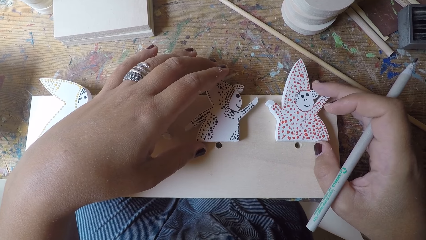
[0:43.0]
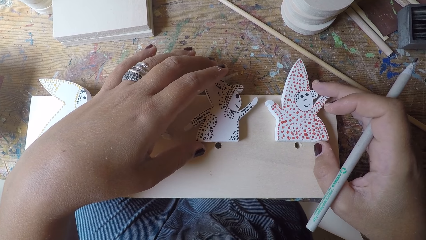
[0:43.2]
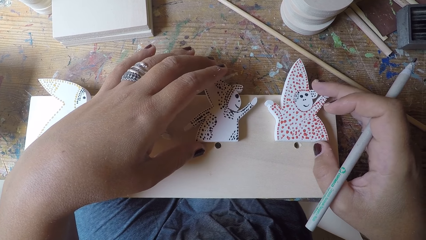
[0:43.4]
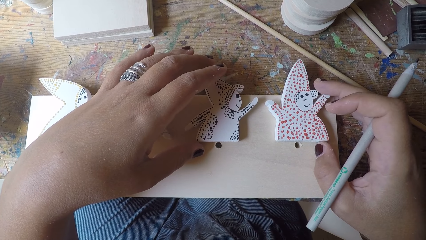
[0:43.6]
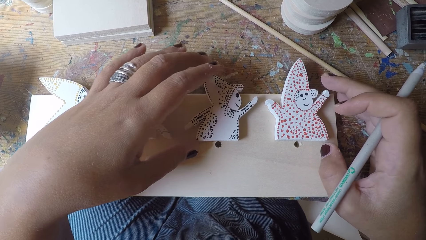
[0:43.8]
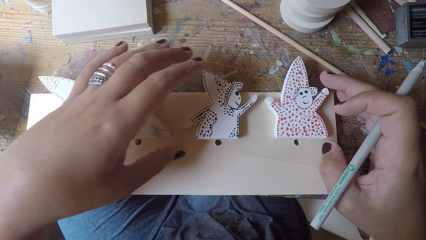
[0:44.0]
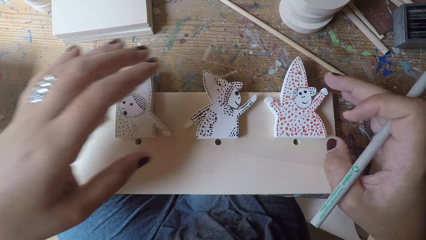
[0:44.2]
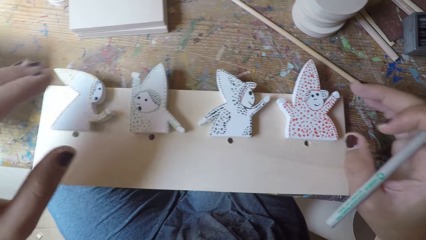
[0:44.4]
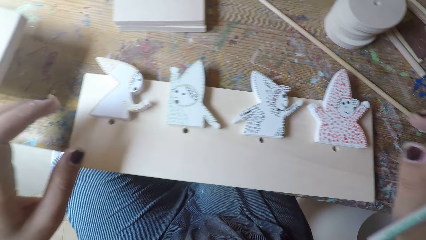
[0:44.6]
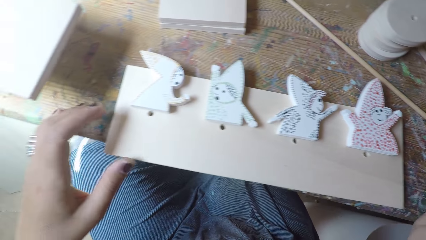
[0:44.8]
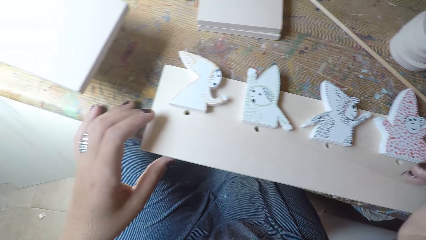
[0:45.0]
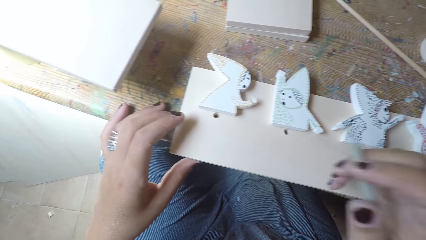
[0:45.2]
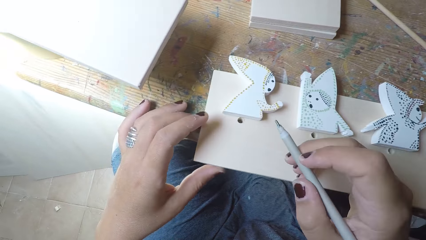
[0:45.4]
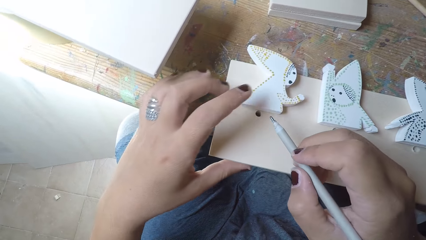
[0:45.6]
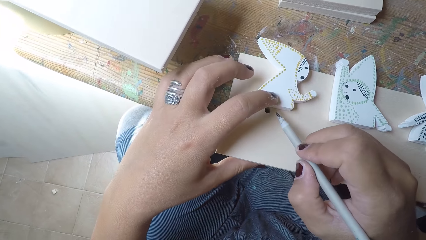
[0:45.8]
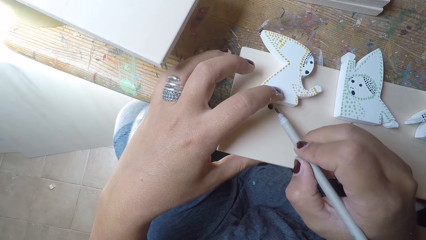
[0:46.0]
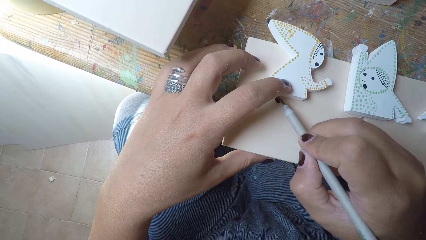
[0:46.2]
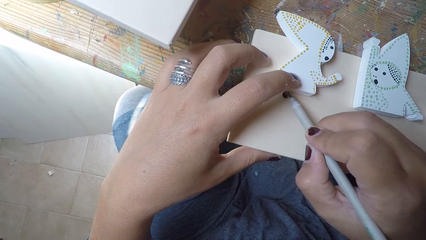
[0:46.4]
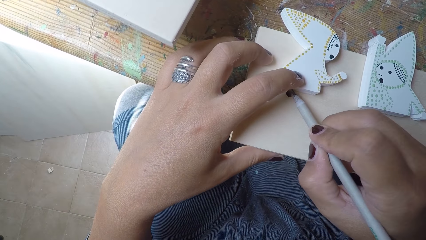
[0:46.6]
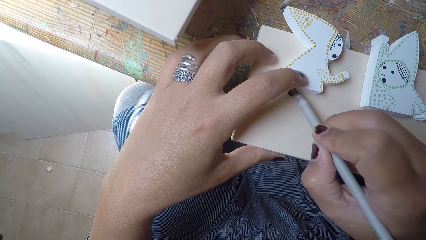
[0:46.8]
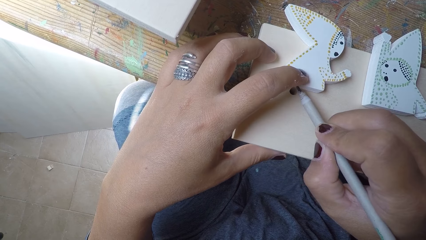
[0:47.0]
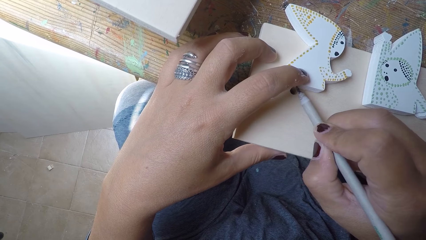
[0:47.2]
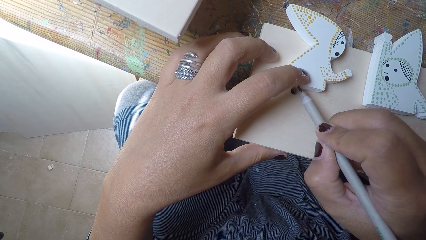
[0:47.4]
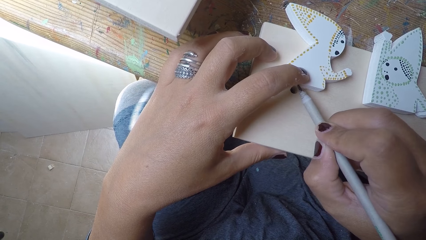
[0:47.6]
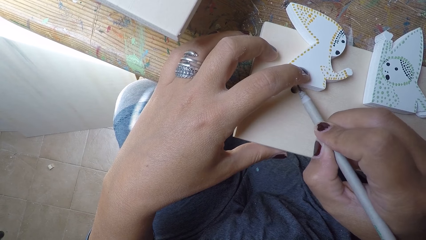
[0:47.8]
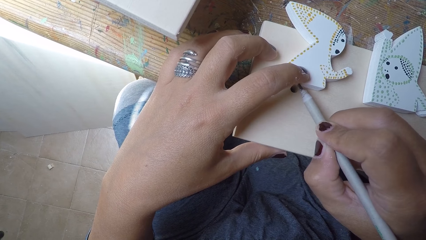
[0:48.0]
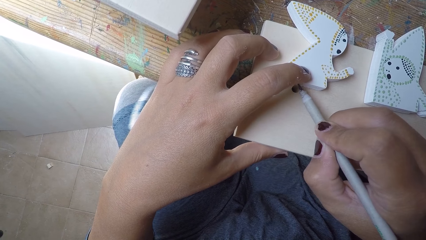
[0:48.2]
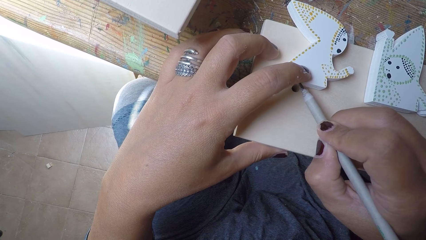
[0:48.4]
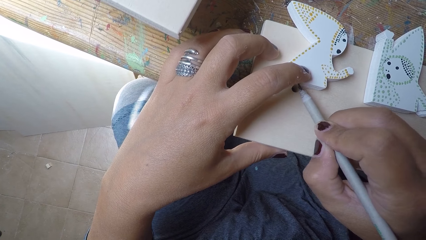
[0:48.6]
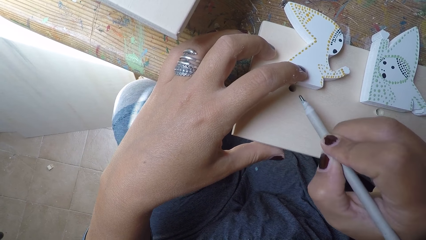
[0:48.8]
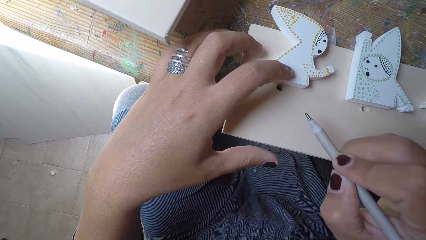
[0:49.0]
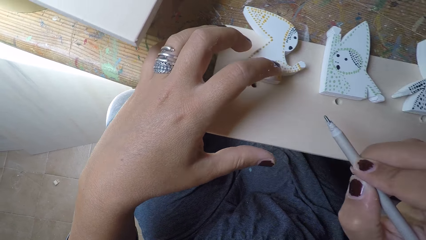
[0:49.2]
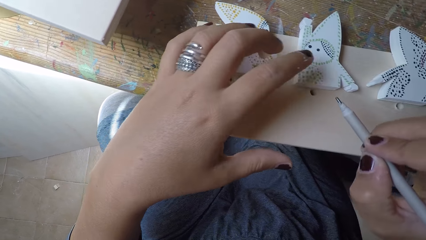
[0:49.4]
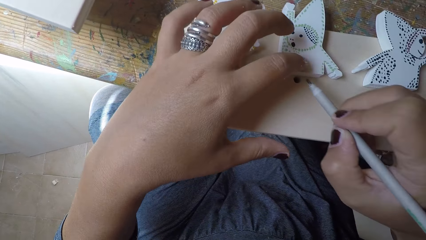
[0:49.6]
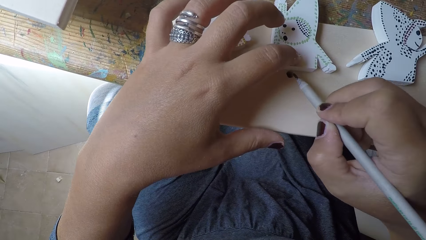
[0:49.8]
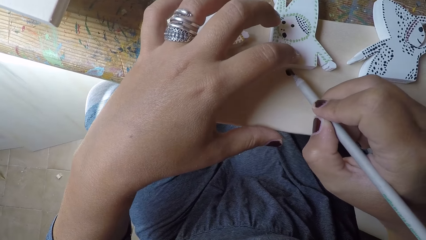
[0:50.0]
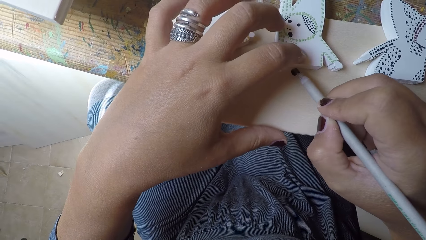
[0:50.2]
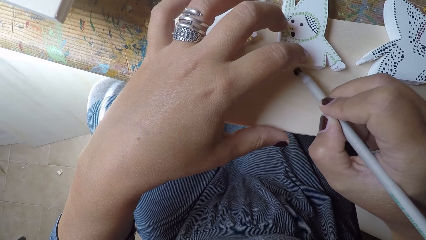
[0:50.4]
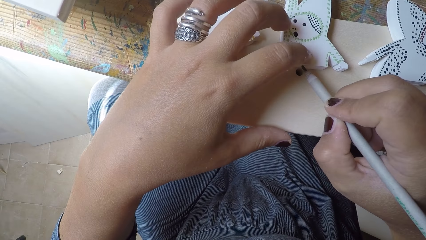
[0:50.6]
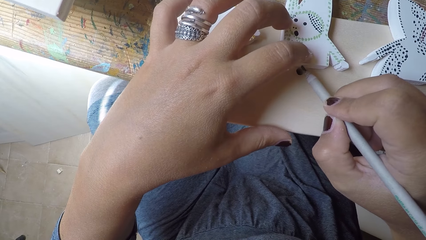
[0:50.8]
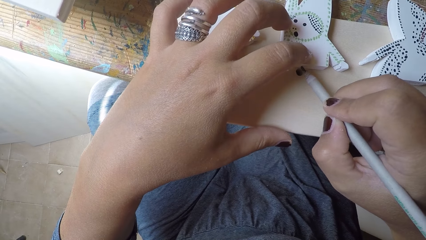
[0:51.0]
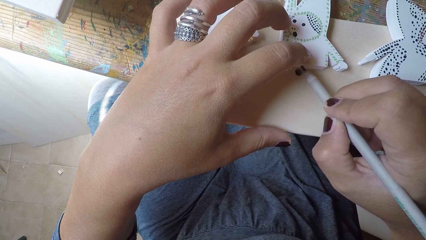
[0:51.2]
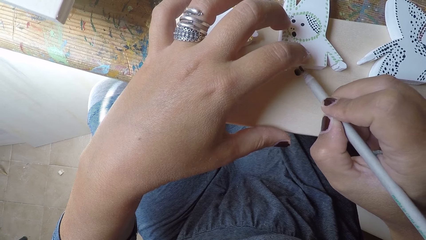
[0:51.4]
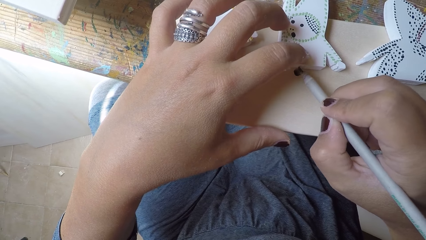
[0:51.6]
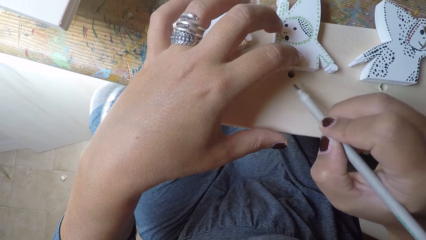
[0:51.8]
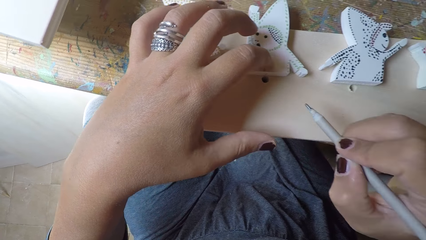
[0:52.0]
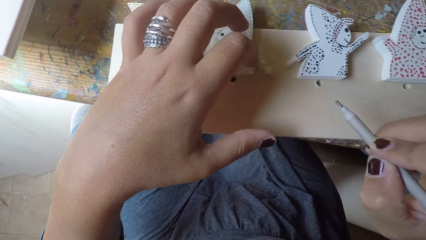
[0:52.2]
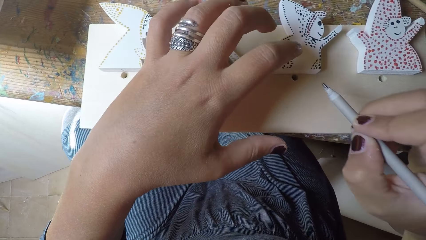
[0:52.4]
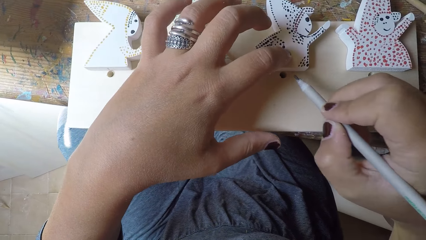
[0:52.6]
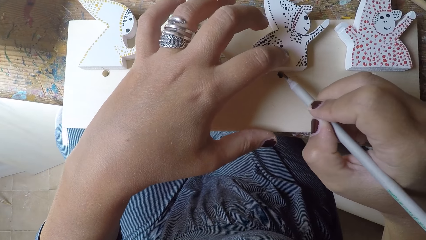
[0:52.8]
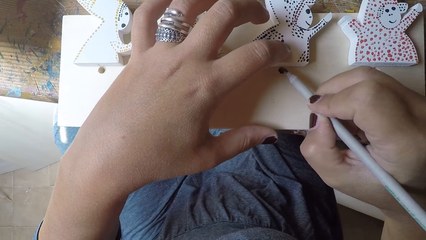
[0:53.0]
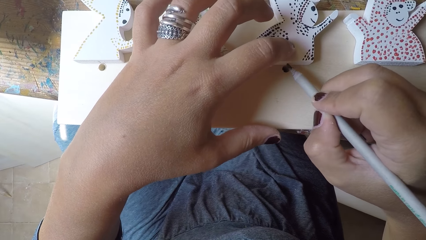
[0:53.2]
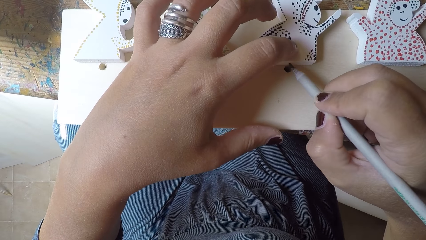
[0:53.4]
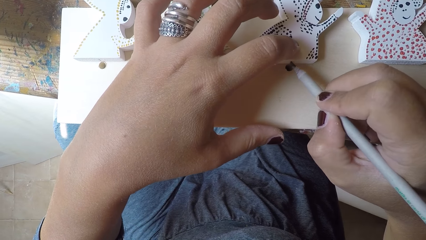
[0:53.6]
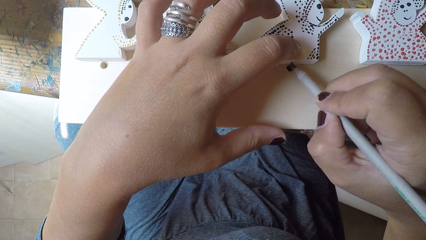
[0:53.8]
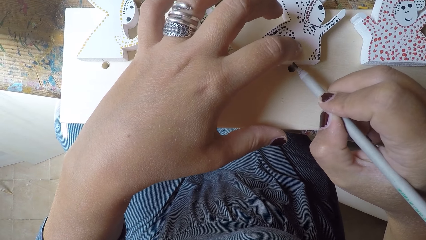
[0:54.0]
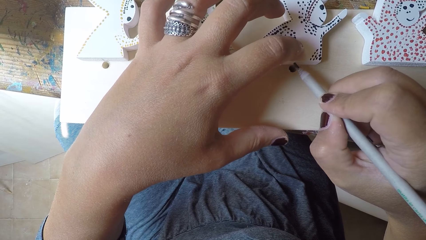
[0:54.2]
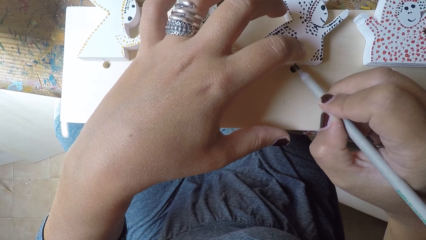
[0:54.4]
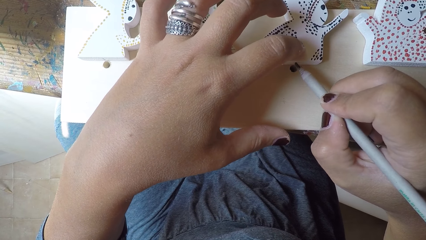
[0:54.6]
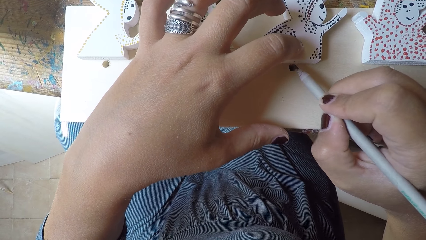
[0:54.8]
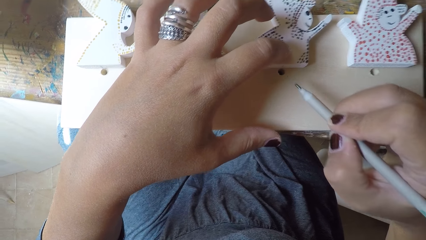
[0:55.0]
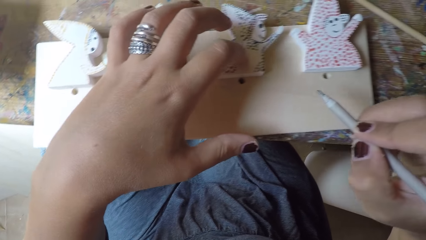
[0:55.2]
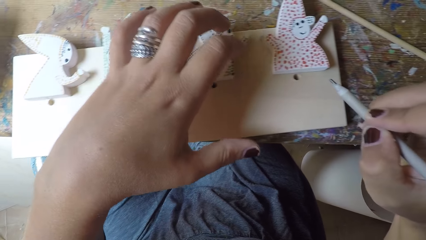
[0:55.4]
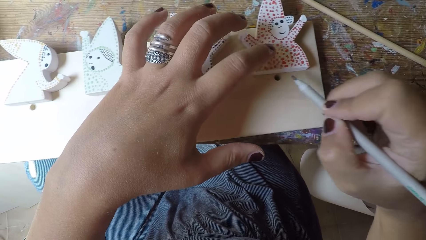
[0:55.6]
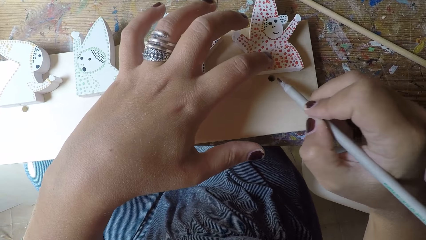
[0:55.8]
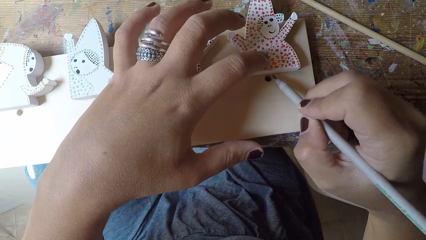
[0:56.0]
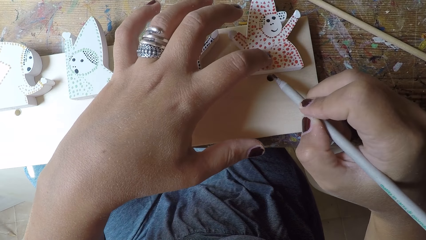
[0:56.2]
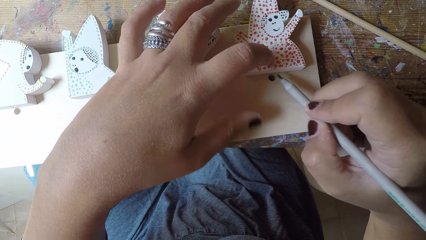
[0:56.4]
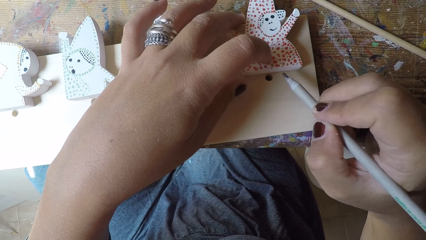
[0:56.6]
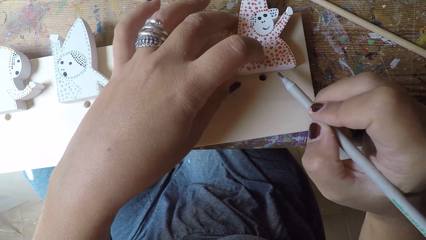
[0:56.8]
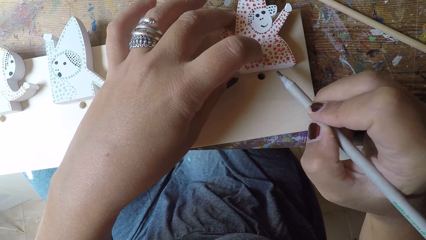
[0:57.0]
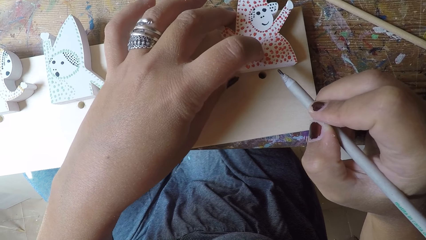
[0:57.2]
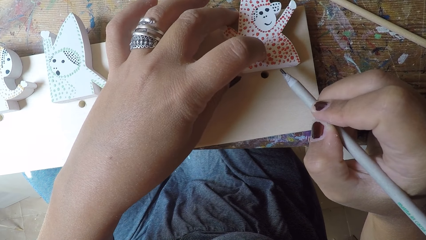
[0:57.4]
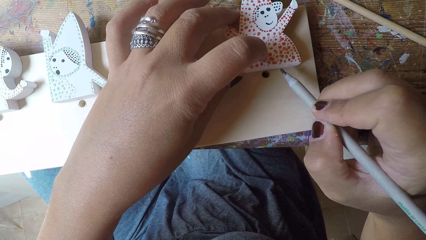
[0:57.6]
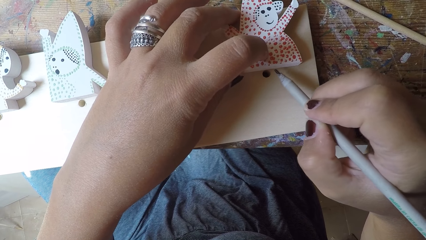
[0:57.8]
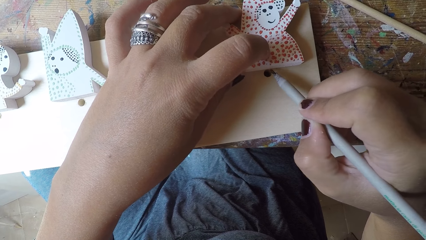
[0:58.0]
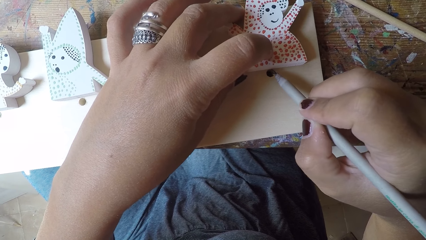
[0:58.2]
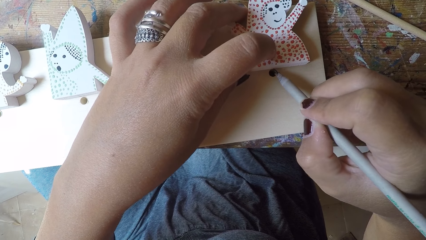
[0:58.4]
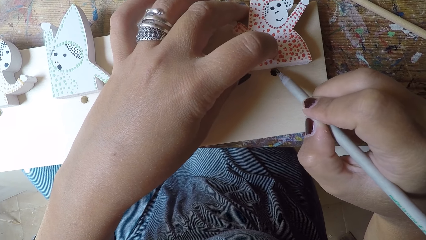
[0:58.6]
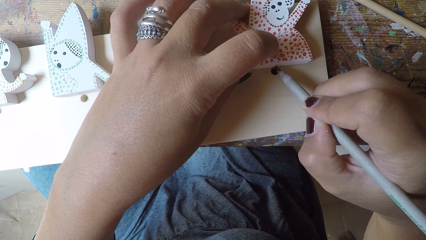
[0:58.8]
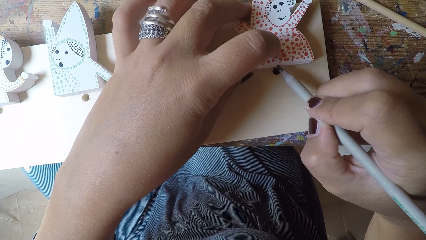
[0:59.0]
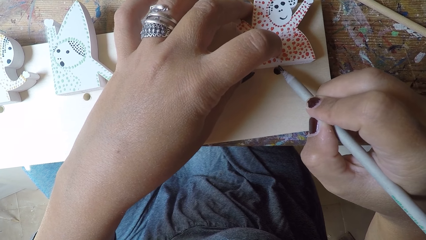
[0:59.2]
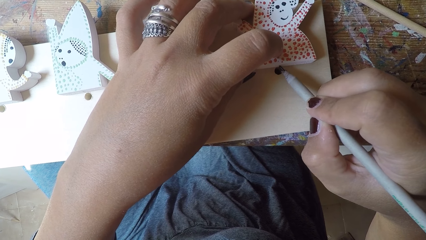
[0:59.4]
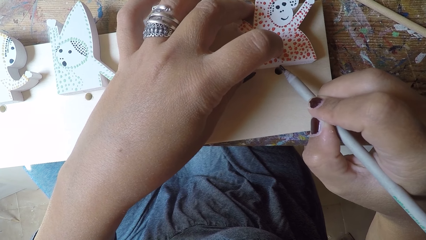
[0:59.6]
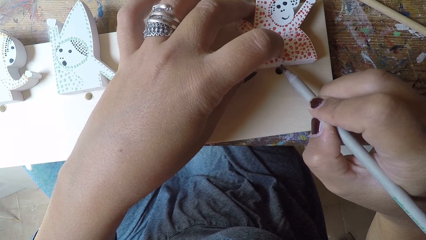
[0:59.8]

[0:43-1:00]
The camera wearer holds a pencil. They mark the wood ornaments on the wood plank with the pencil.
